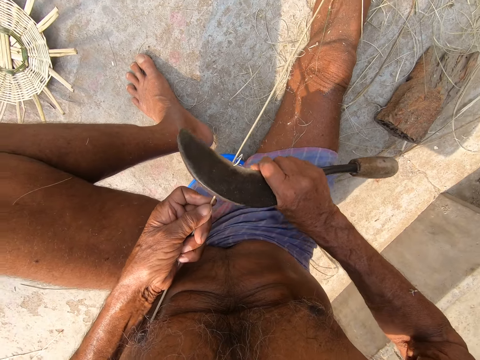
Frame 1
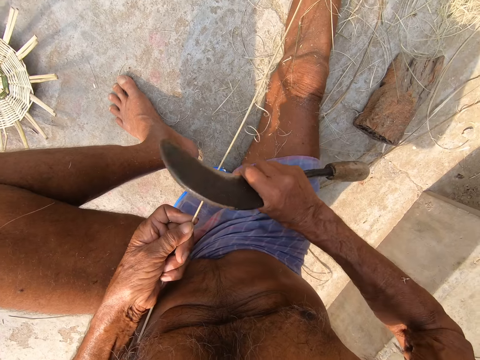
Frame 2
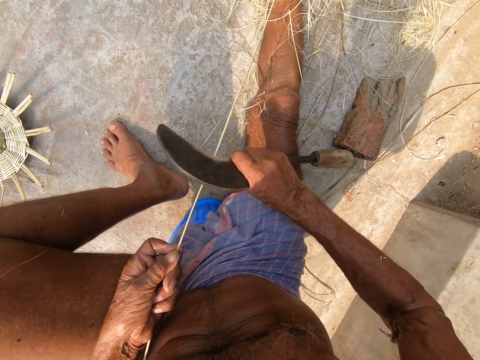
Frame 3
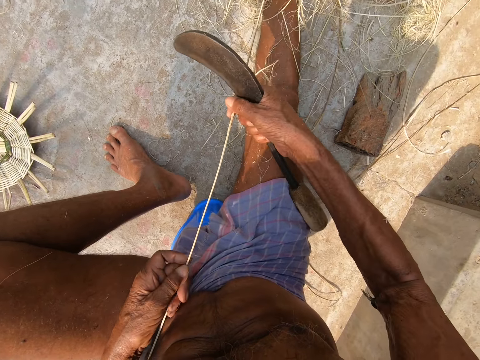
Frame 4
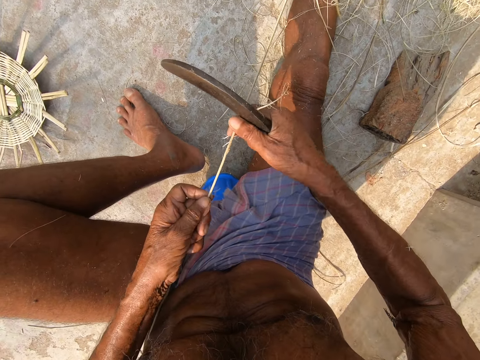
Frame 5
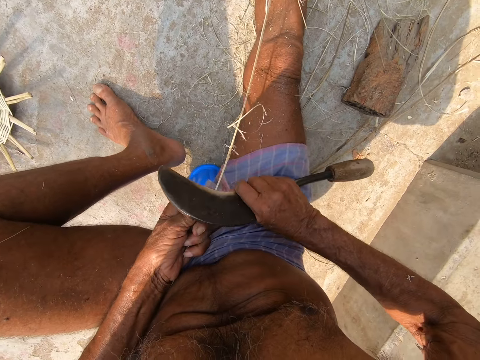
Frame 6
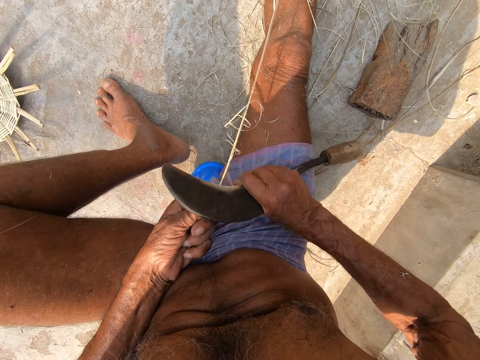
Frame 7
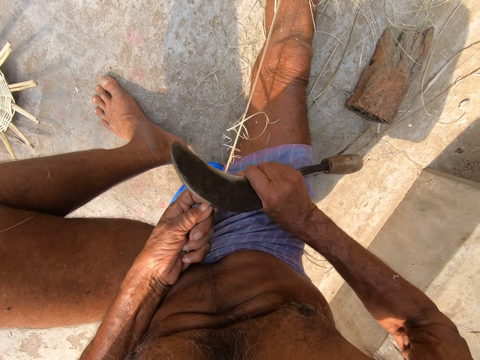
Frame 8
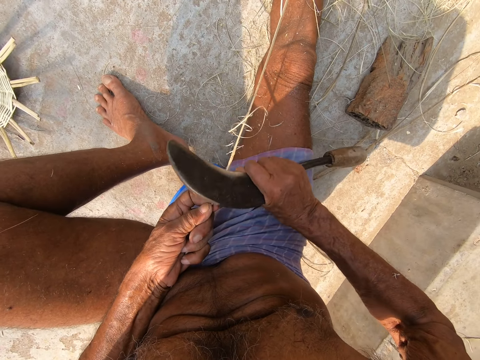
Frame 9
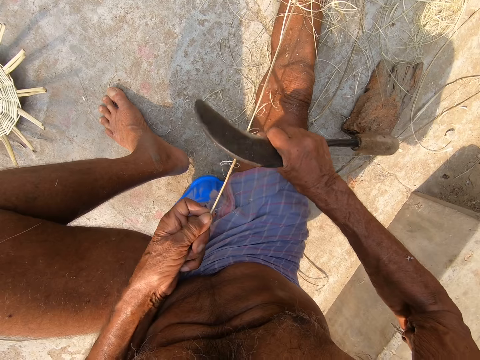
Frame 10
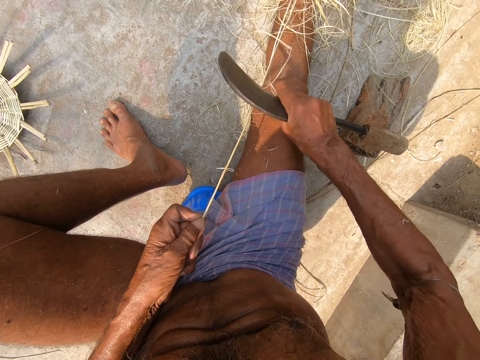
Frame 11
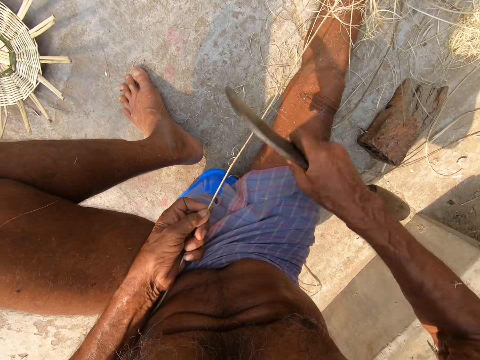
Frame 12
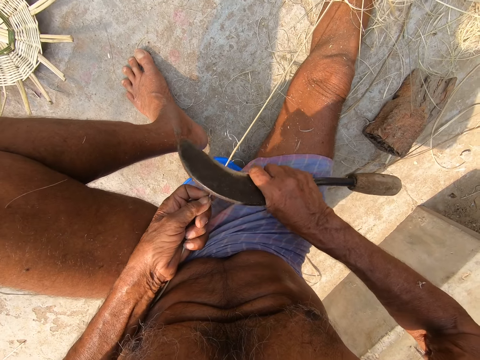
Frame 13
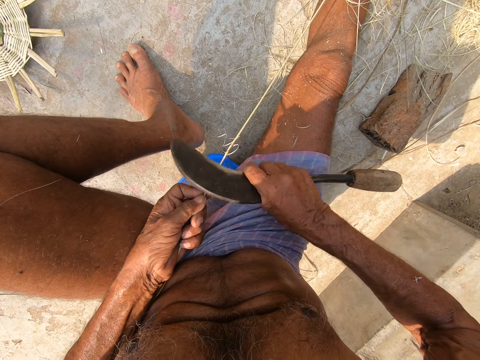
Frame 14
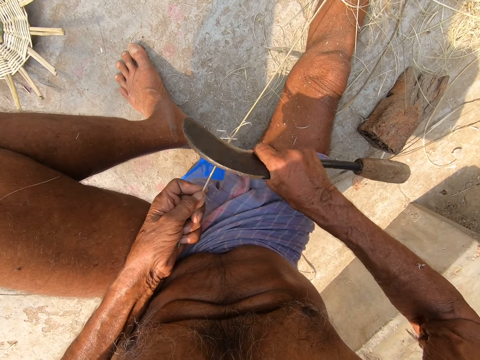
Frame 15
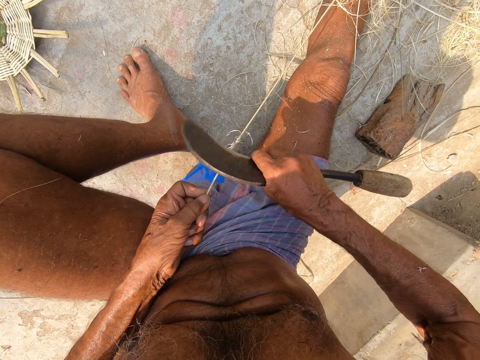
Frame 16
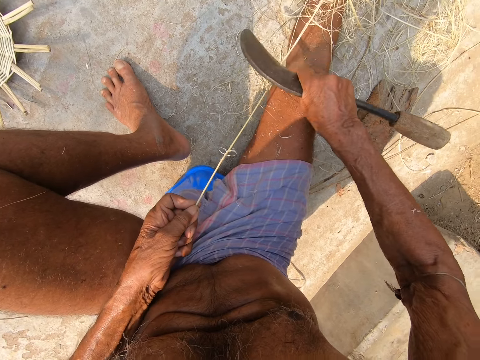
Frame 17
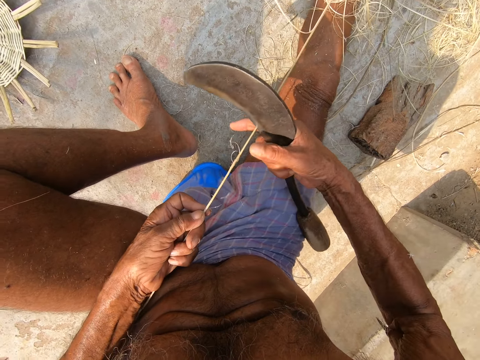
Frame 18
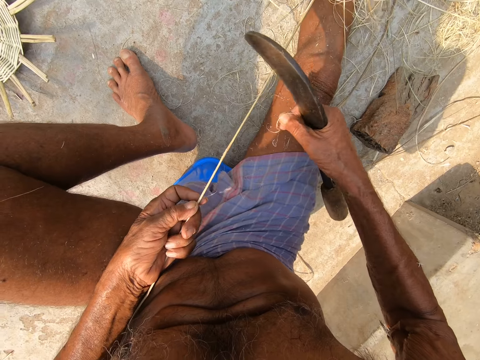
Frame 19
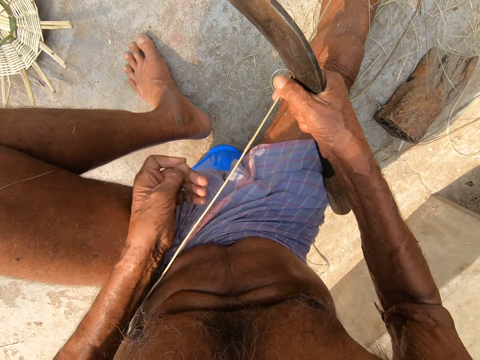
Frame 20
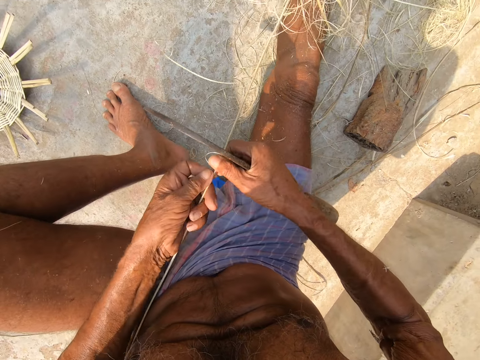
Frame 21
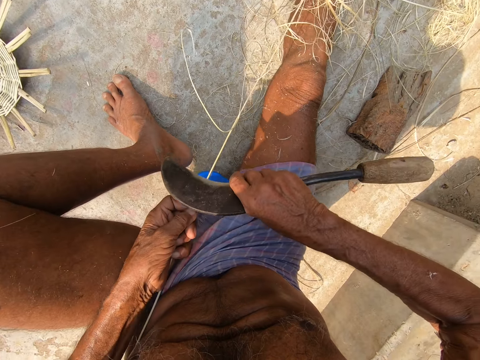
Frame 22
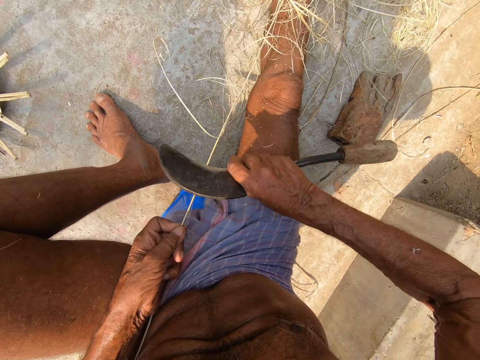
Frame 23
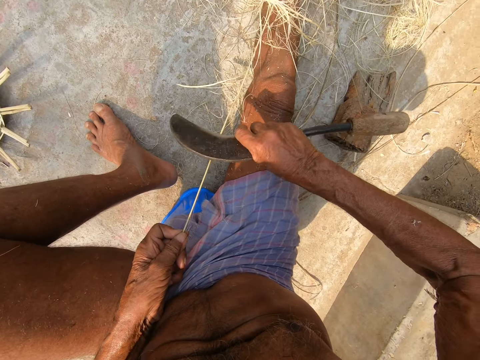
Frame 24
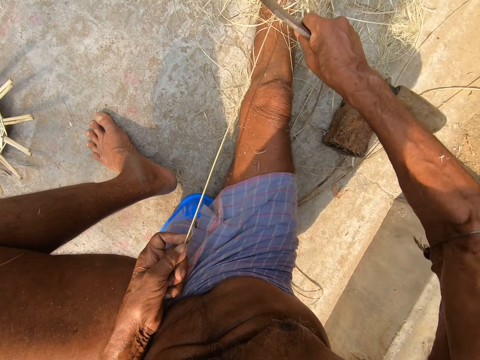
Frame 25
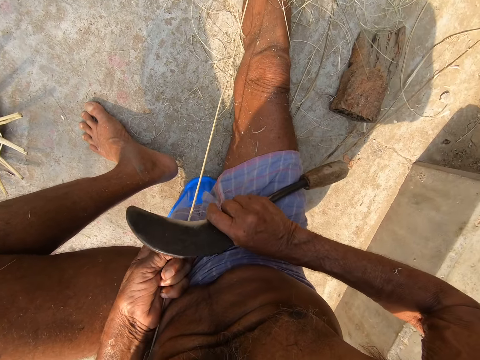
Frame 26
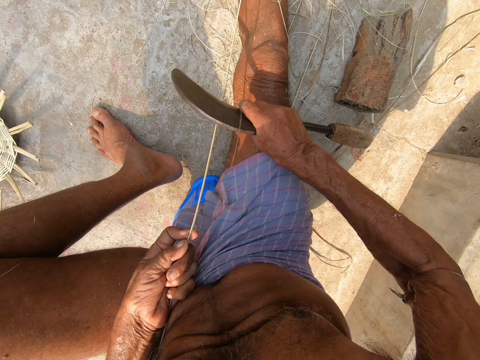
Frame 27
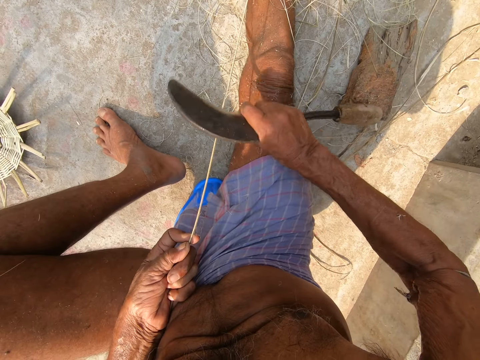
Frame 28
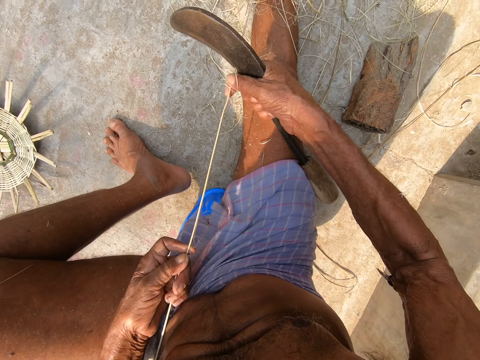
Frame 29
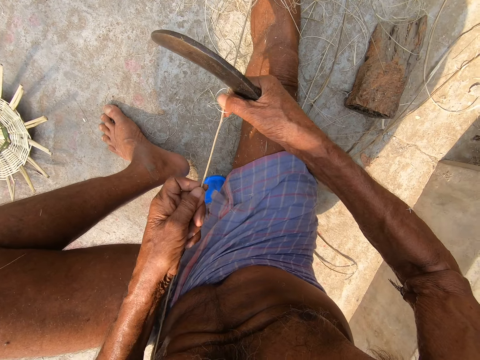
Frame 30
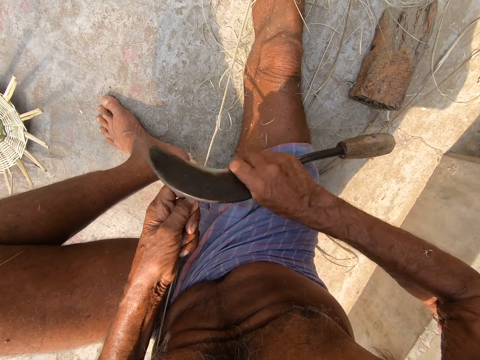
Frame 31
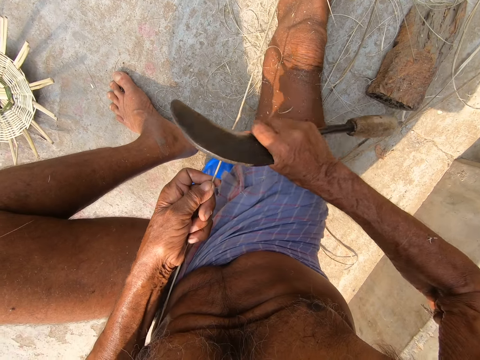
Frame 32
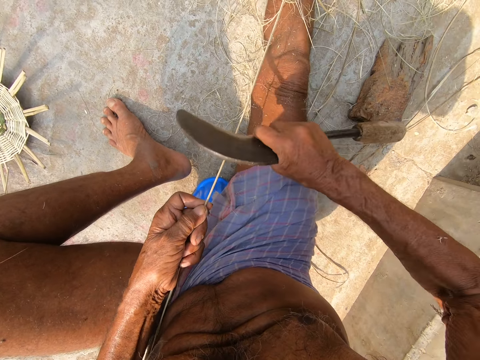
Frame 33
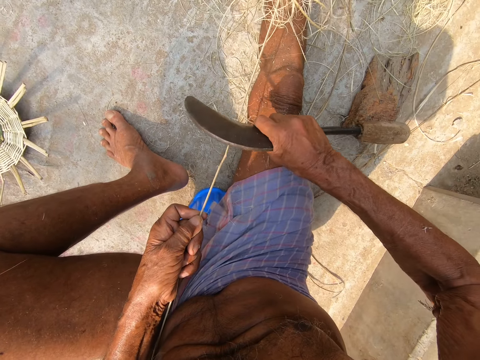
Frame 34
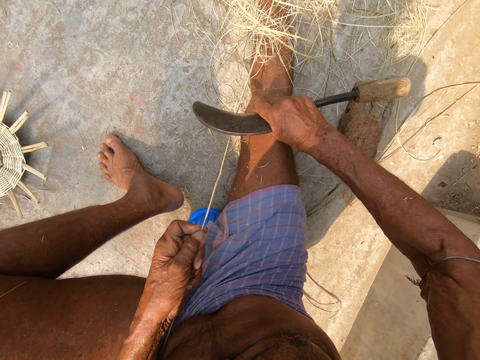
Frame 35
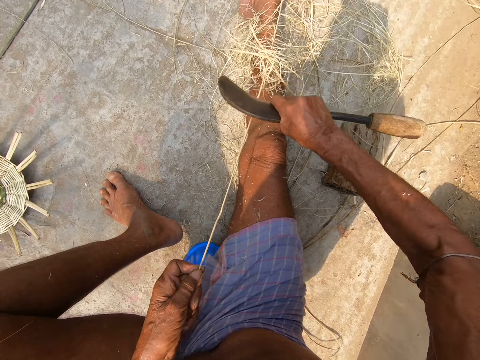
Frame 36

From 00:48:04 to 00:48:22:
The camera wearer holds the bamboo strip with his right hand. He moves his left hand along the bamboo strip. He scrapes the bamboo strip in his left hand with the sickle in his right hand. He pulls a bamboo hair from the bamboo strip in his left hand with his right hand. He holds the bamboo strip with his right hand. He drops the bamboo hair in his left hand on the floor. He holds the bamboo strip with his left hand. He scrapes the bamboo strip in his left hand with the sickle in his right hand. He holds the bamboo strip with his right hand. He moves his left hand along the bamboo strip. He scrapes the bamboo strip in his left hand with the sickle in his right hand.

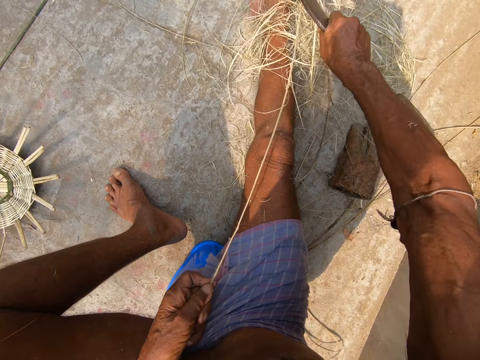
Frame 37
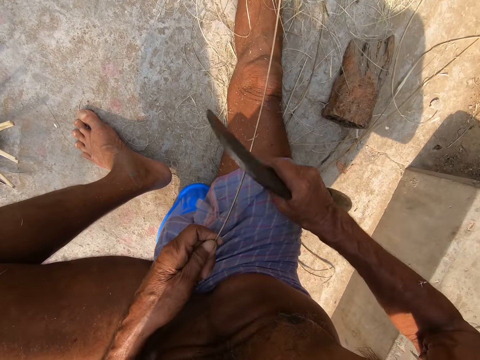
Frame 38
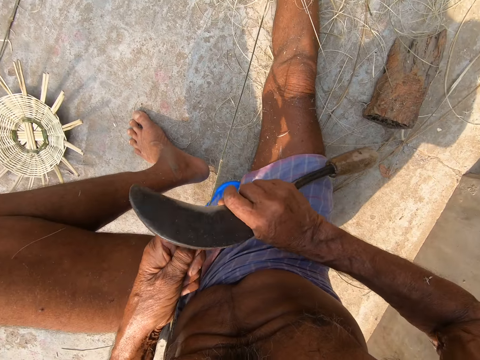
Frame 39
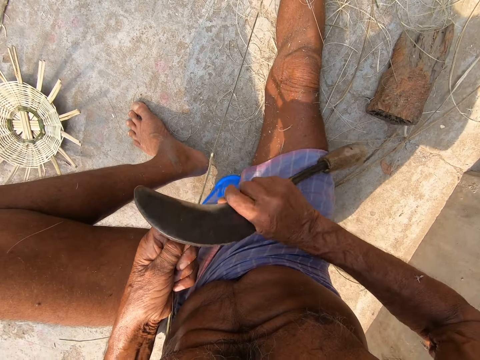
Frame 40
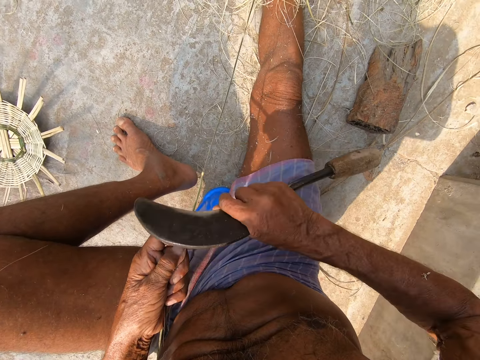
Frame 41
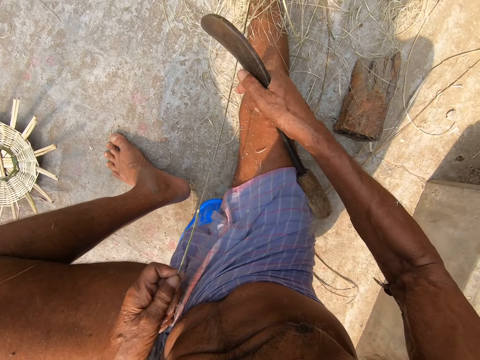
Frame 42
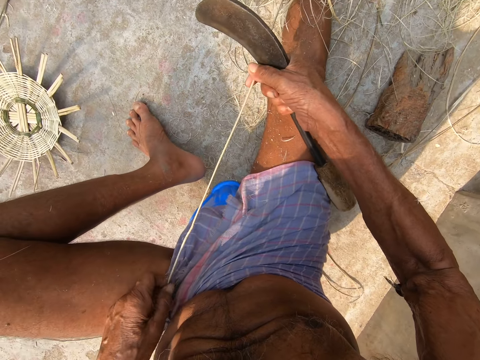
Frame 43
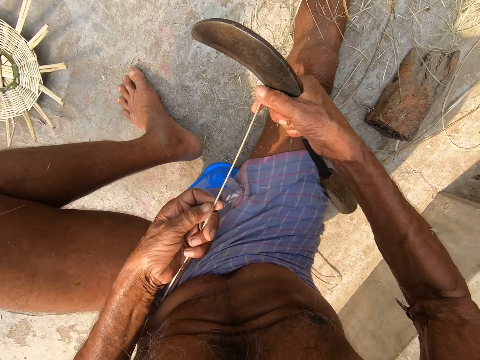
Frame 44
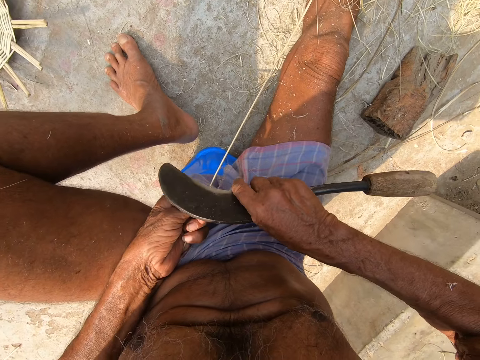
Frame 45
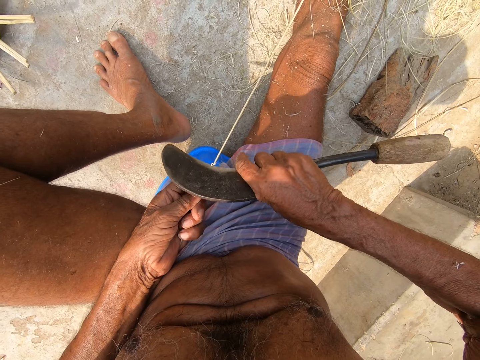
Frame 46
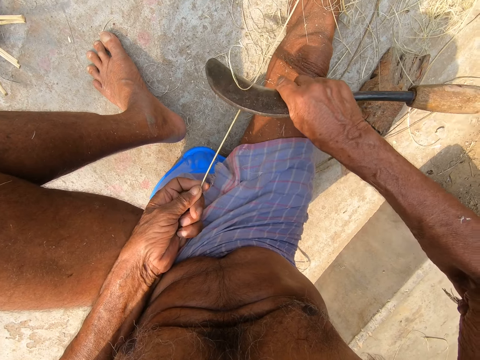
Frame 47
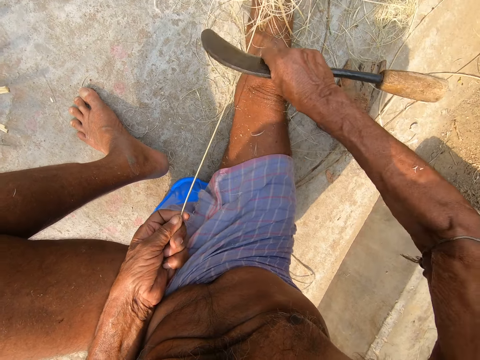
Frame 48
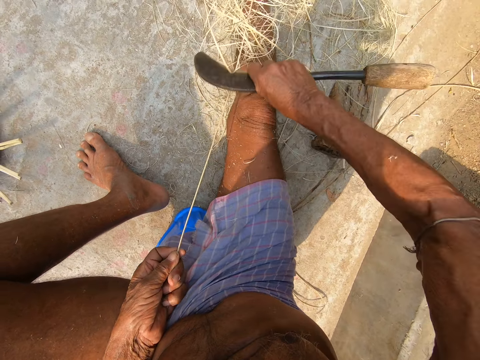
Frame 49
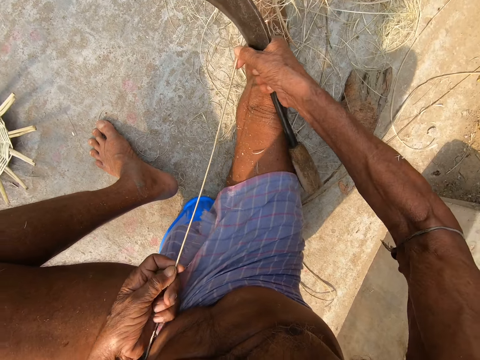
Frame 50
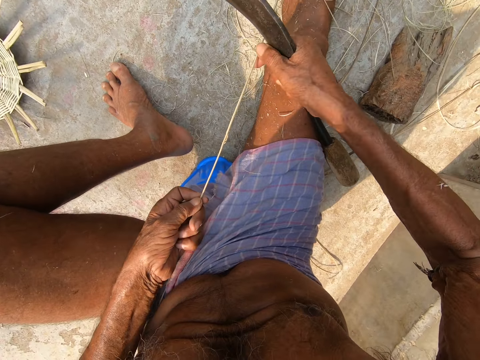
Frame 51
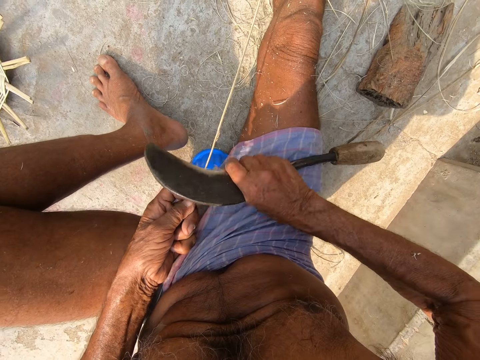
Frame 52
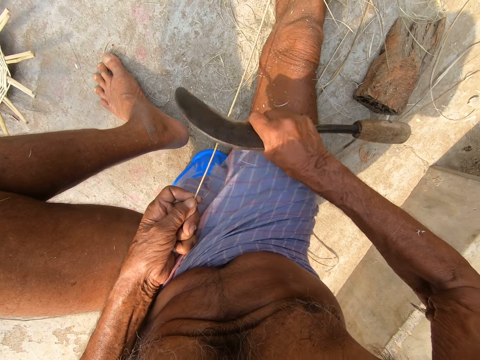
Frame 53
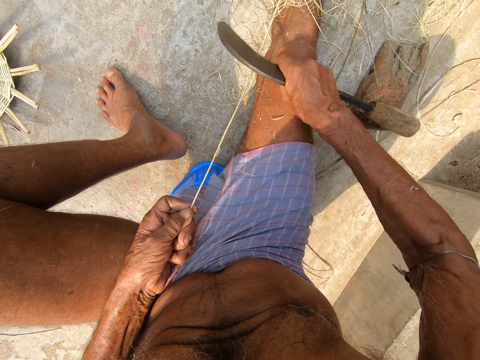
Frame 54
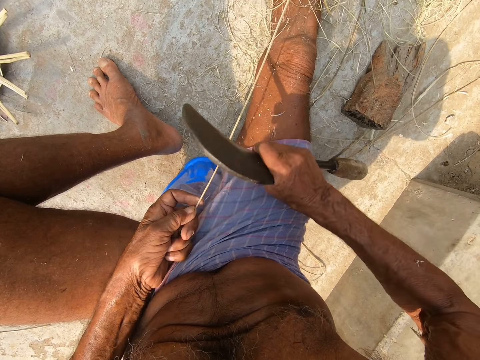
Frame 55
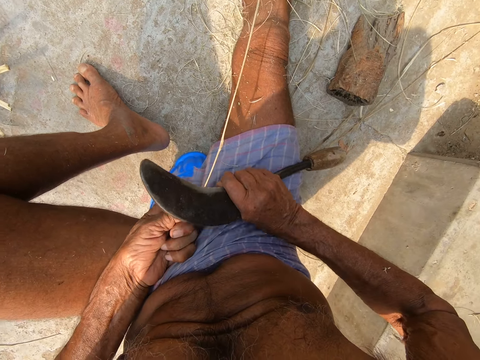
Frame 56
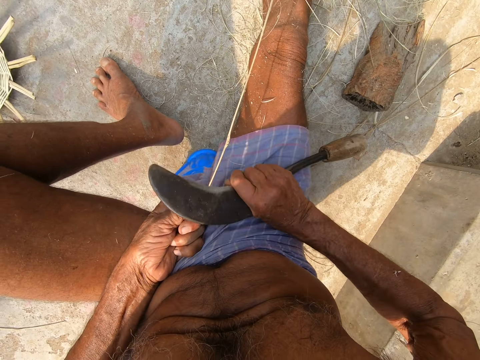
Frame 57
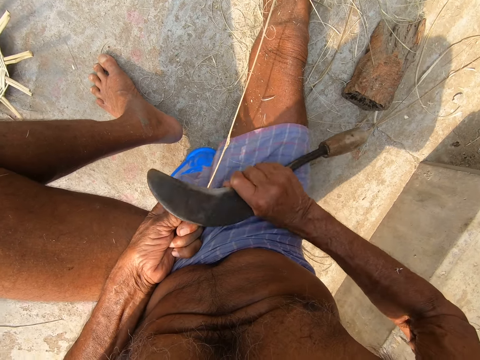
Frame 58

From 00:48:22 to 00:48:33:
The camera wearer holds the bamboo strip with his right hand. He moves his left hand along the bamboo strip. He scrapes the bamboo strip in his left hand with the sickle in his right hand. He holds the bamboo strip with his right hand. He moves his left hand along the bamboo strip. He scrapes the bamboo strip in his left hand with the sickle in his right hand.
